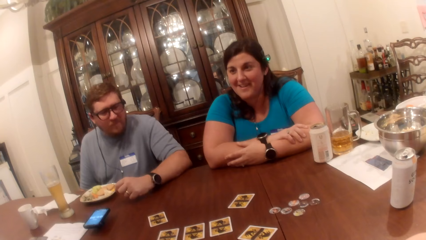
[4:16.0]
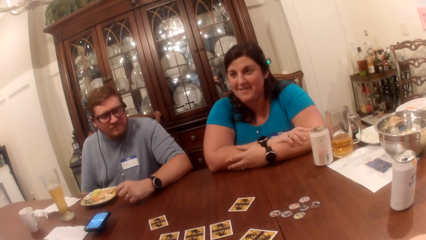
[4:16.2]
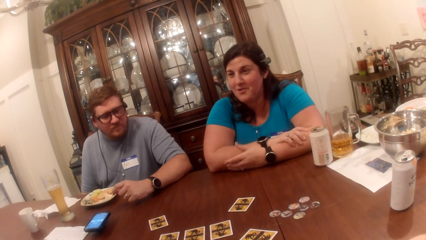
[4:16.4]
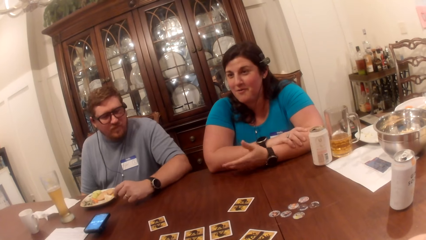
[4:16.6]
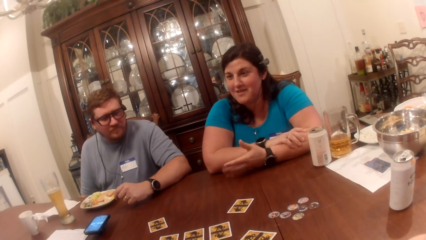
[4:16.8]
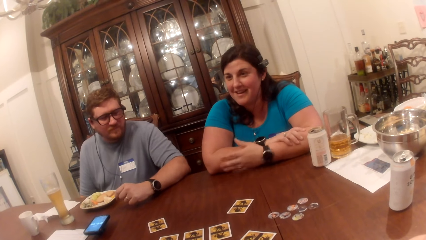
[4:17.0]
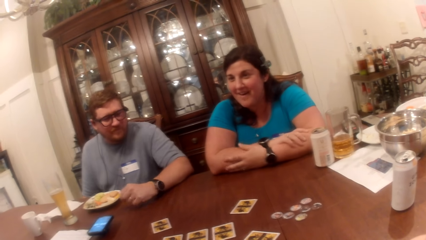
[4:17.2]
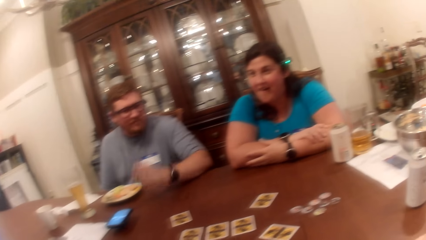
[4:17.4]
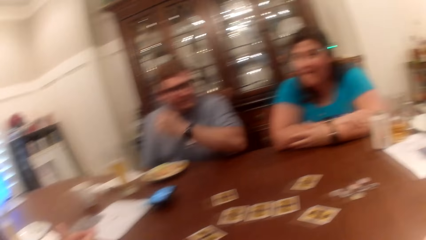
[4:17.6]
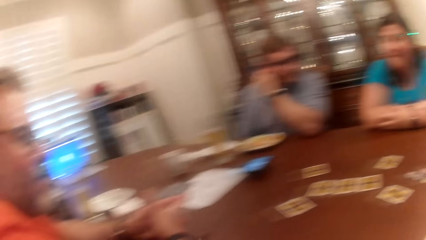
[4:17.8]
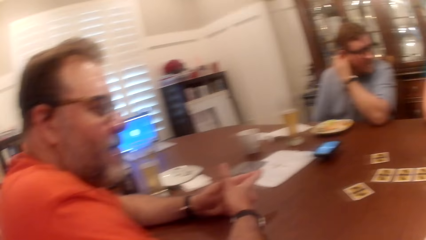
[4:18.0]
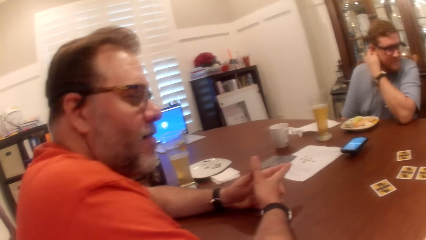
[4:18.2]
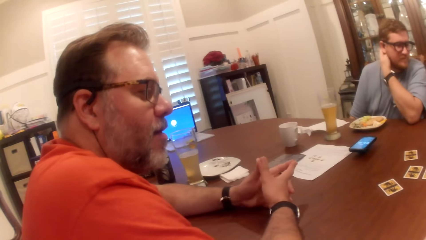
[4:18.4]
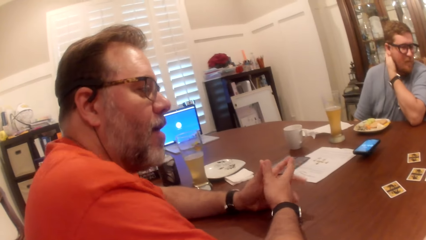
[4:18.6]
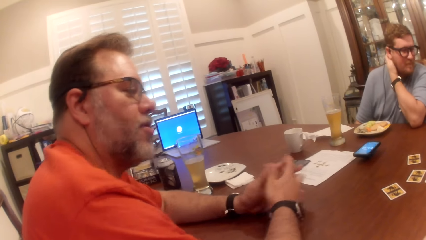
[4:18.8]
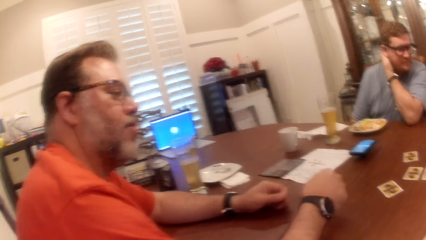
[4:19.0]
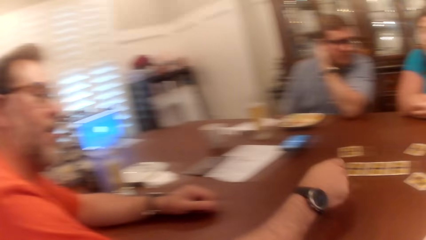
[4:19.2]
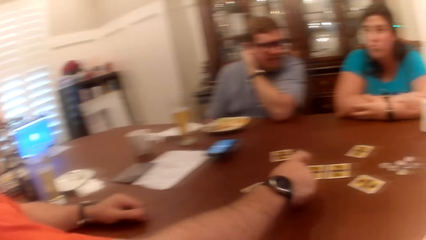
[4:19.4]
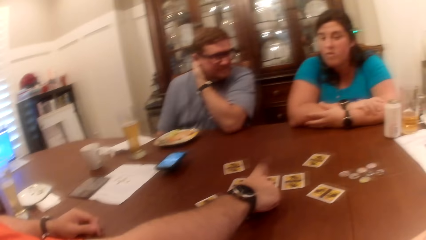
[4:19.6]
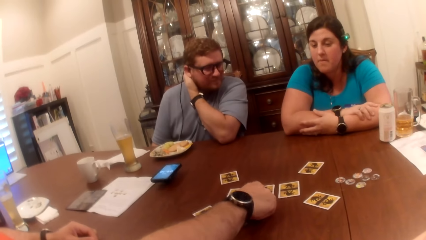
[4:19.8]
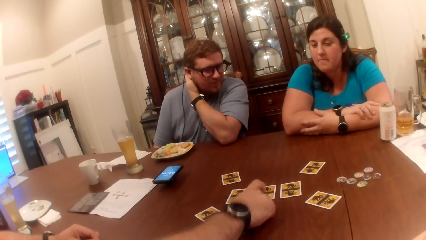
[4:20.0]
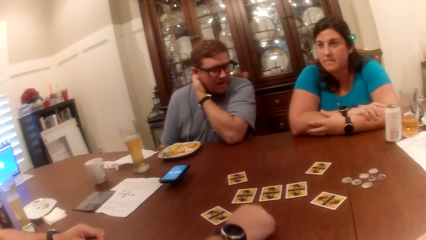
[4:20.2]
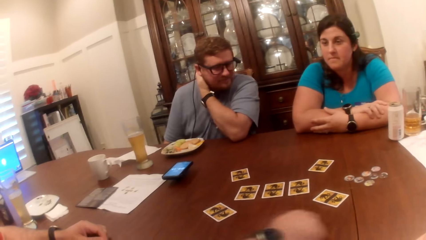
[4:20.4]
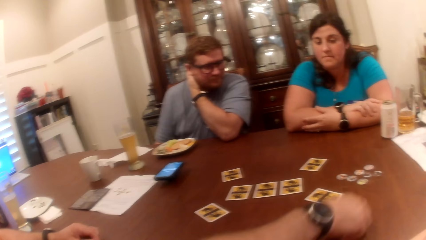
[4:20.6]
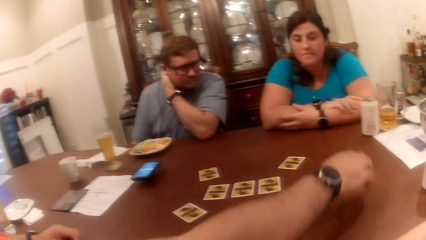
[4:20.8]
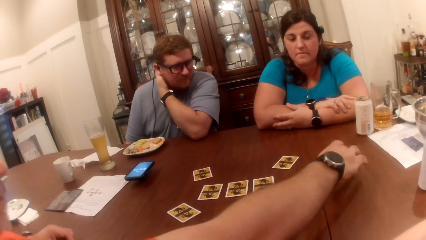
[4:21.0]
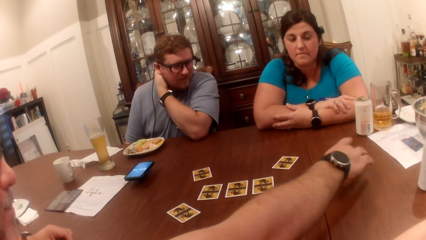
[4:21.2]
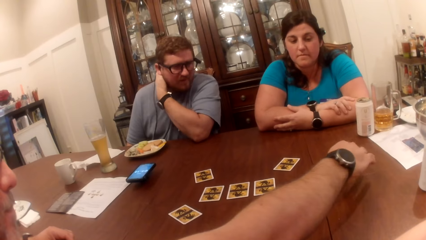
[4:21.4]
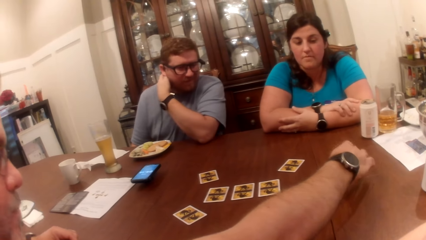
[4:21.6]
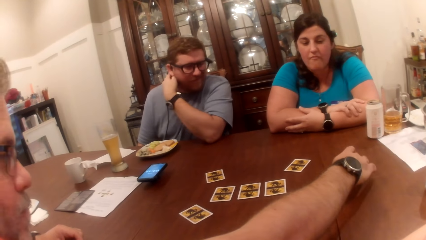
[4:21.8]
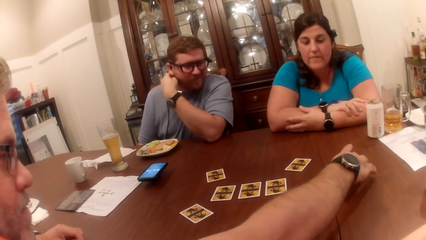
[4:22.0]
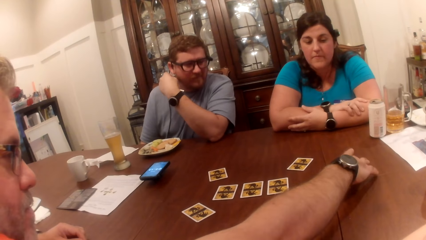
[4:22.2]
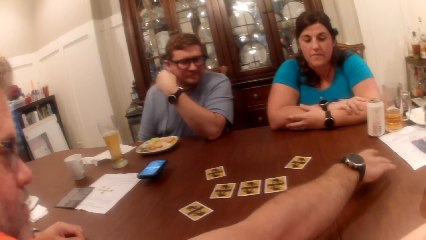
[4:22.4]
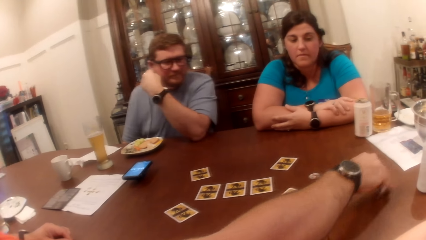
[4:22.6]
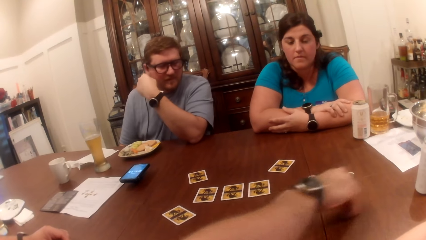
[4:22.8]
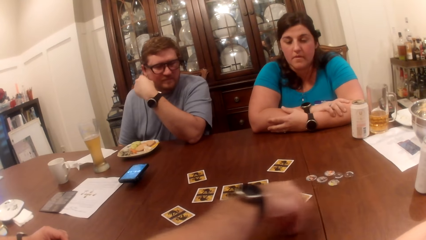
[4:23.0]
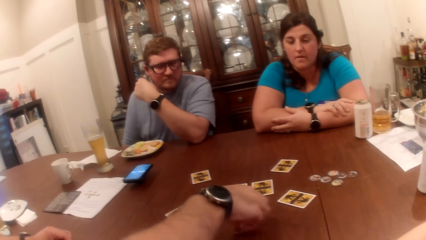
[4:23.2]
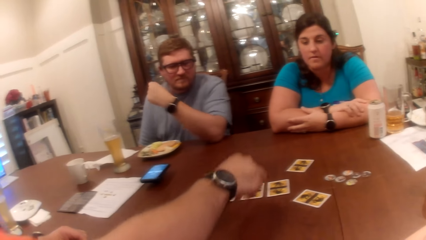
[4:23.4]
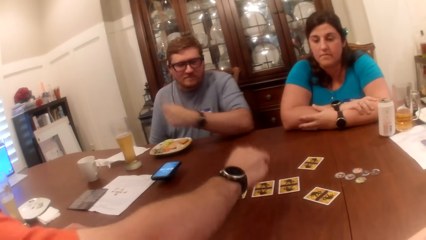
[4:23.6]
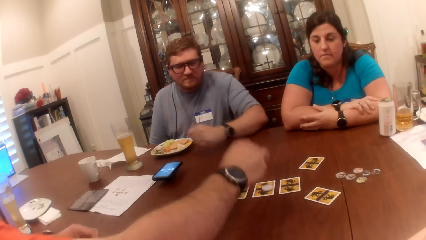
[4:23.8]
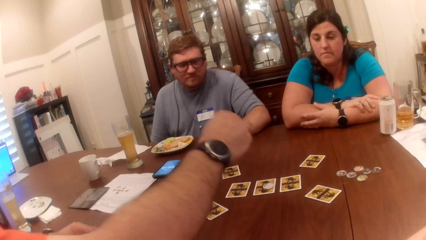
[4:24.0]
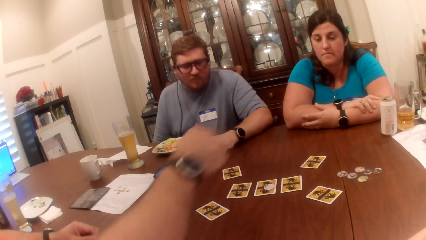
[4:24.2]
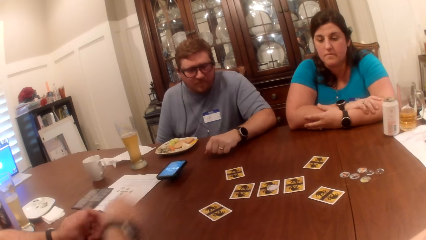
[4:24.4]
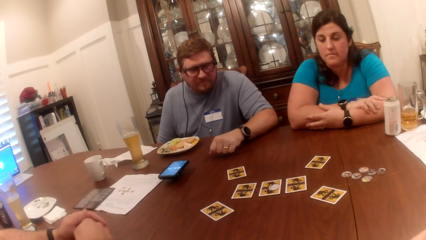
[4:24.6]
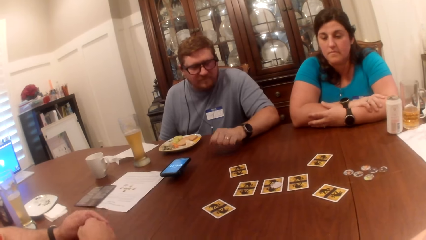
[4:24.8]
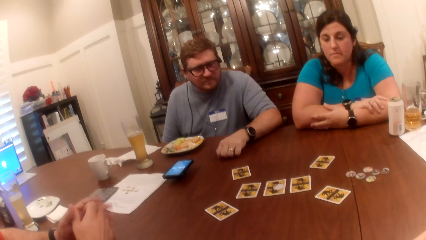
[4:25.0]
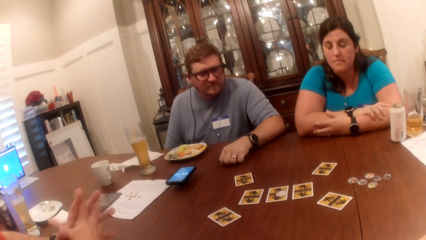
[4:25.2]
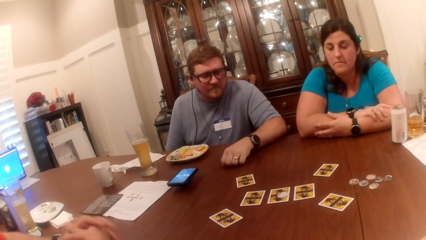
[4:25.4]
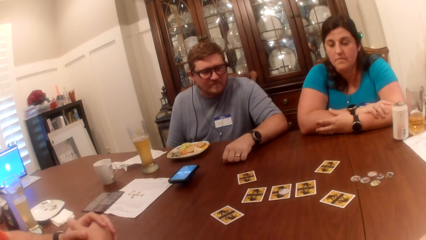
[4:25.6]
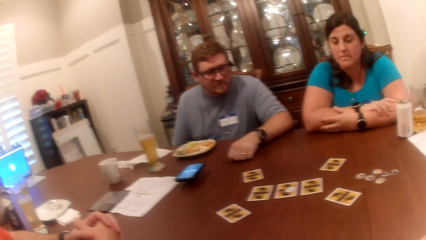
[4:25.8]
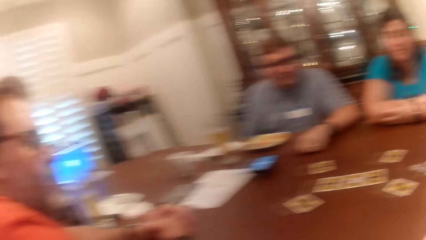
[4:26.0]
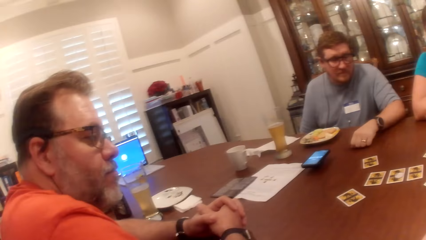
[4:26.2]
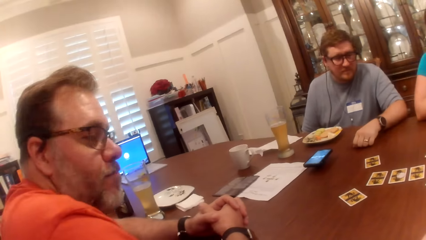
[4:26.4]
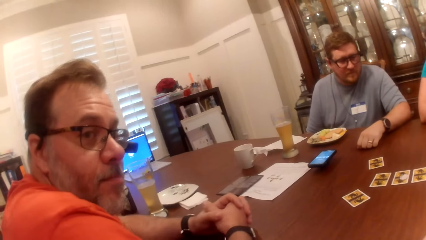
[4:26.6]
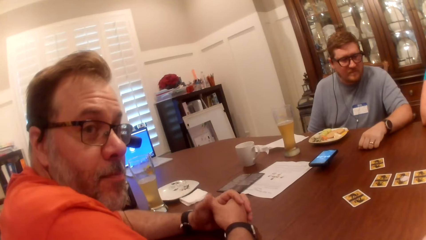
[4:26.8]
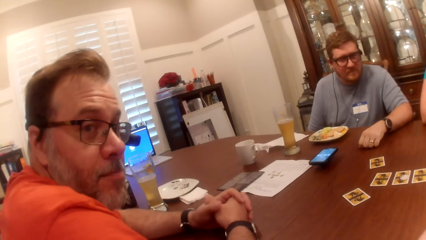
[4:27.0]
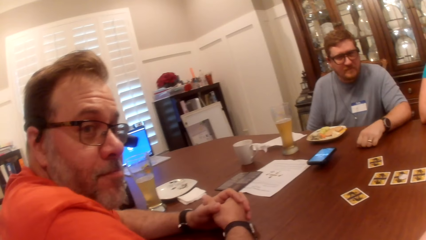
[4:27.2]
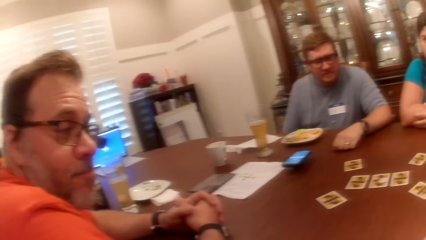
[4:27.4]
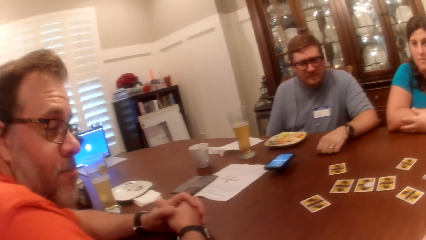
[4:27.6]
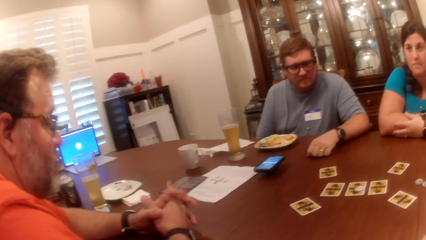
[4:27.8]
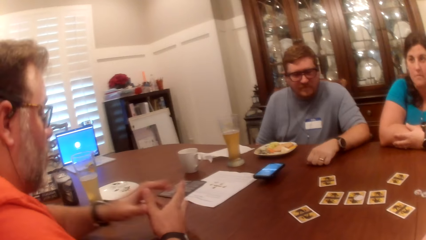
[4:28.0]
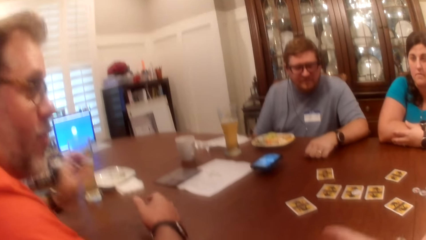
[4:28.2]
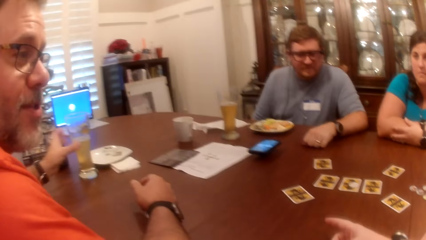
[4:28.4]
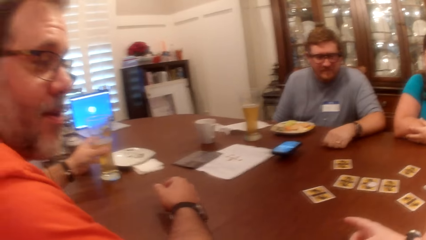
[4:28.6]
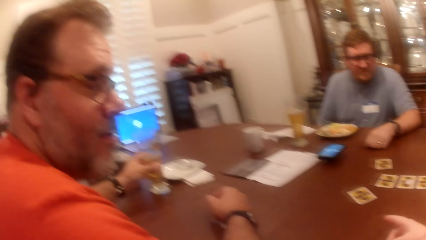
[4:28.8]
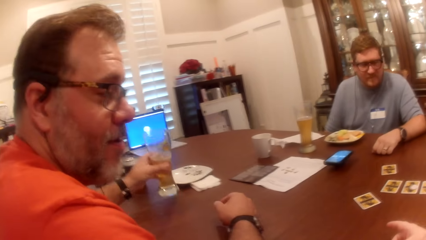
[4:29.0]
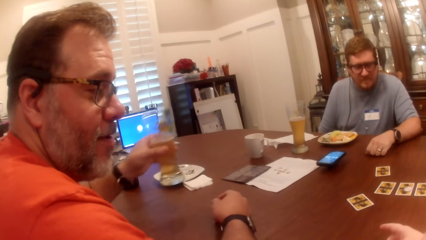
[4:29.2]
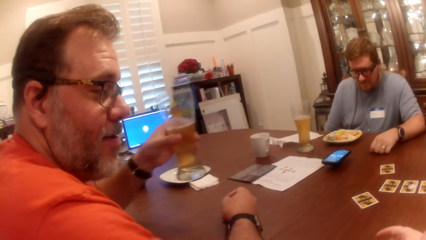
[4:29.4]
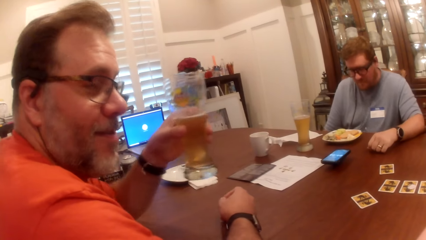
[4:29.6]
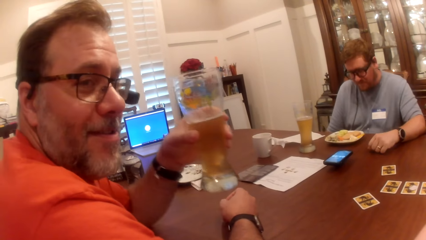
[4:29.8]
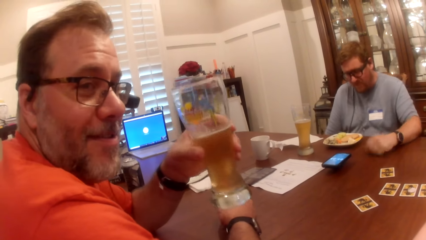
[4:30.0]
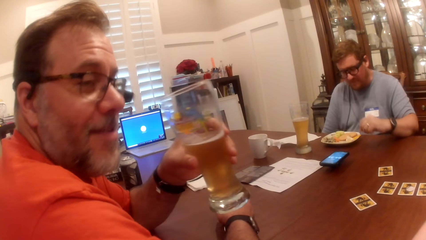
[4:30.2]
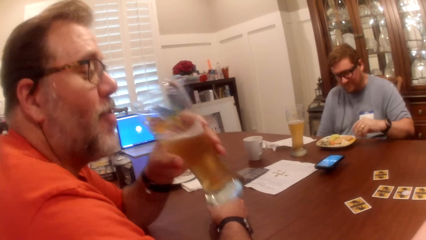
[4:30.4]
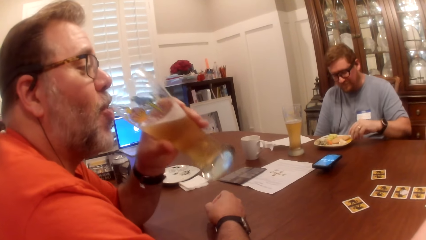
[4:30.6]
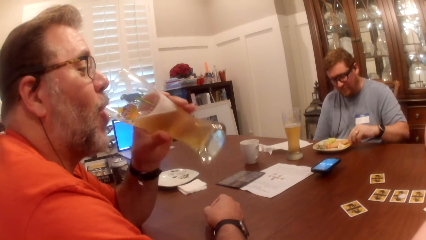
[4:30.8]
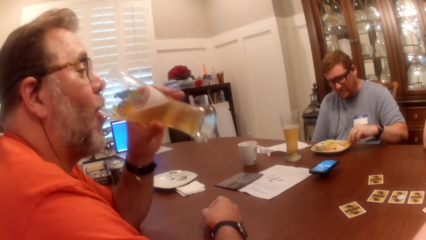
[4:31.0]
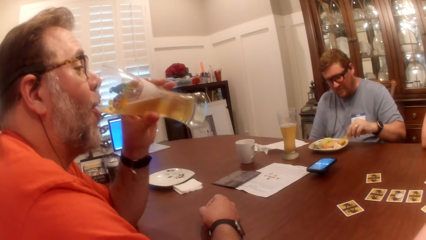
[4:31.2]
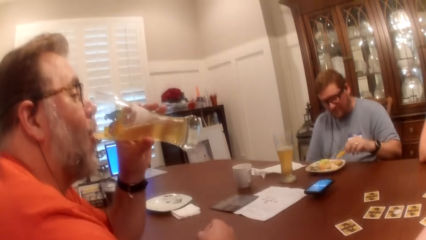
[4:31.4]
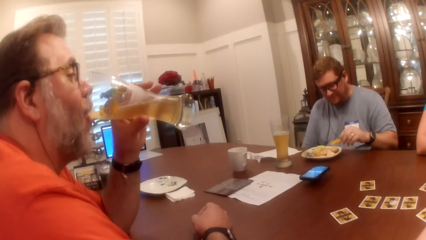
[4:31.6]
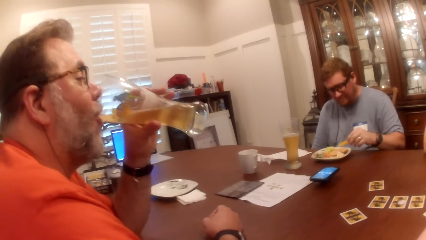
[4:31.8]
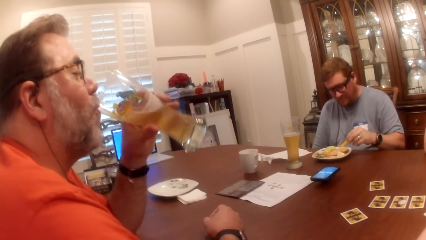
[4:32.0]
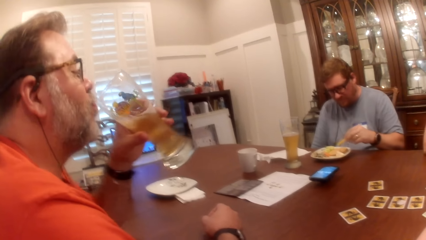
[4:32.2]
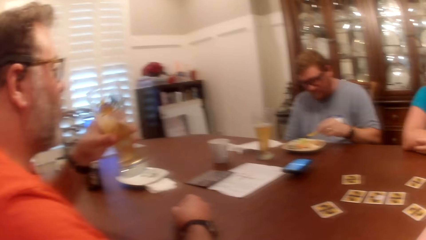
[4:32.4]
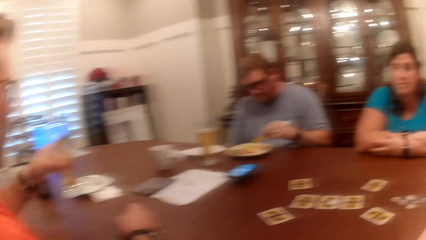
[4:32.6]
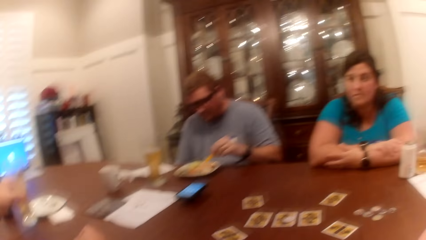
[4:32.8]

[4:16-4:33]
A man scratches his neck or head with his left hand. Another man points at a card on the table, and touches the card on the table with his right hand. He picks a token, and slides a coin on the table with his right hand. He drops the coin in his right hand on the table. The camera wearer interacts with the other man. The other man picks the cup with beer on the table with his left hand. The first man picks food from the plate on the table with his left hand. The other man drinks from the cup in his left hand.
